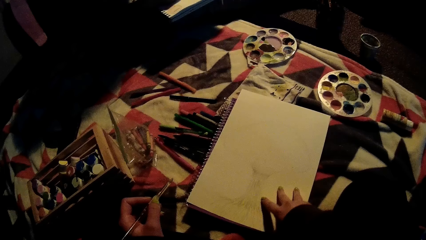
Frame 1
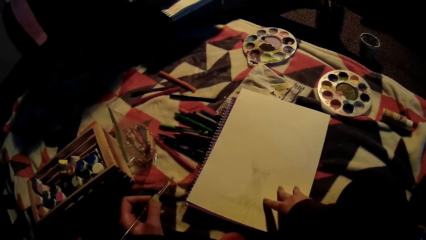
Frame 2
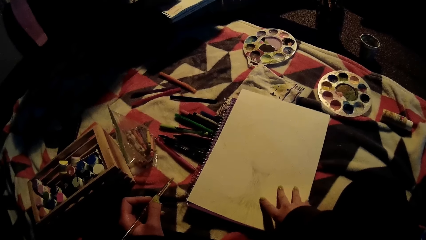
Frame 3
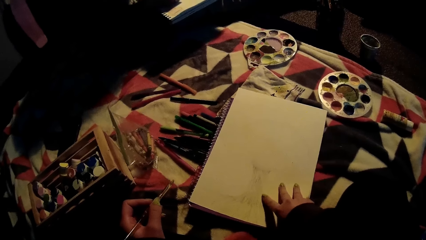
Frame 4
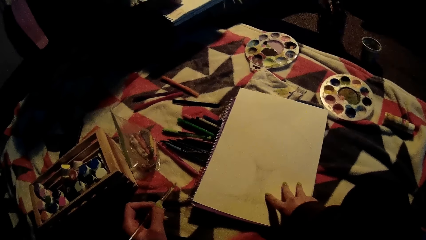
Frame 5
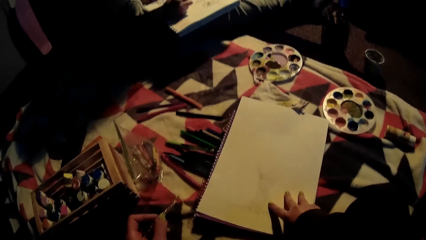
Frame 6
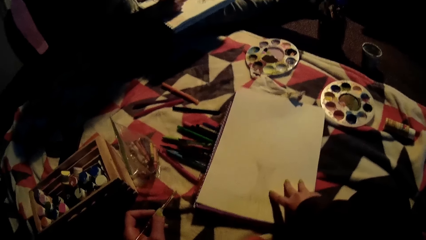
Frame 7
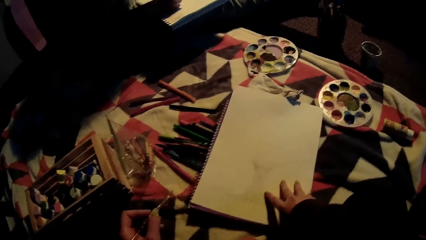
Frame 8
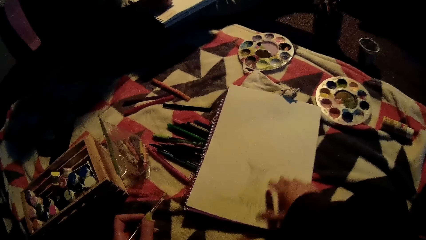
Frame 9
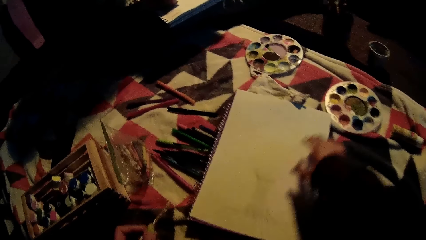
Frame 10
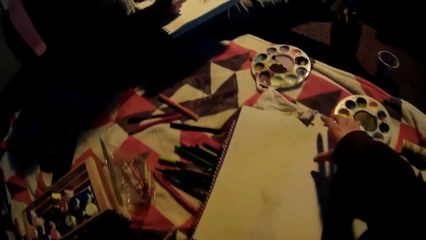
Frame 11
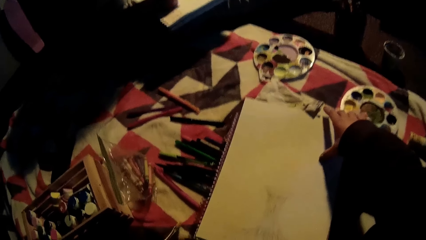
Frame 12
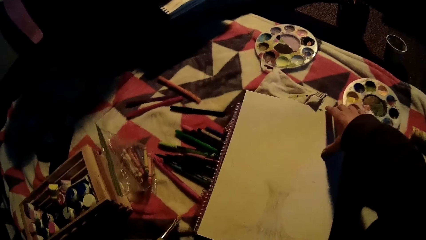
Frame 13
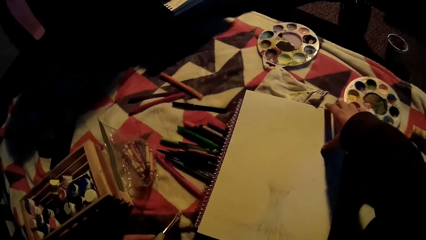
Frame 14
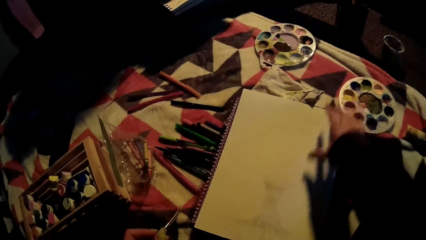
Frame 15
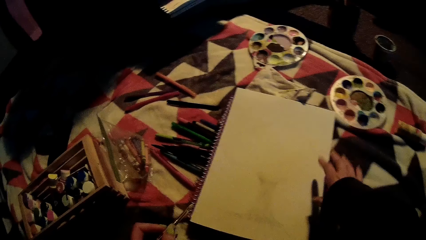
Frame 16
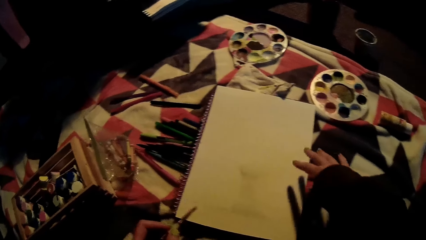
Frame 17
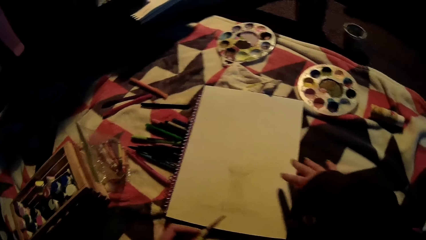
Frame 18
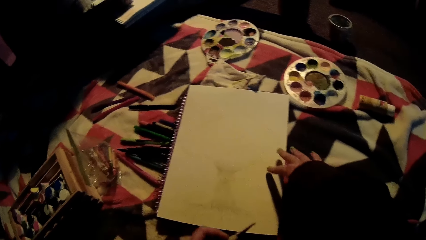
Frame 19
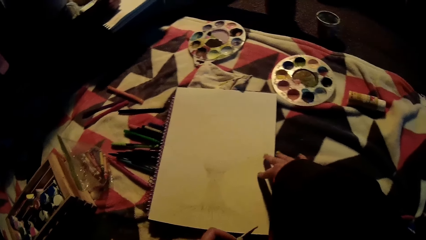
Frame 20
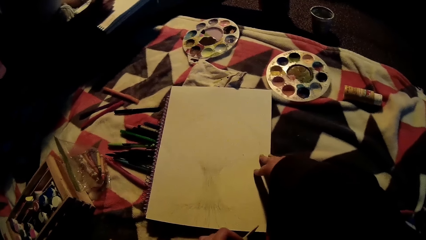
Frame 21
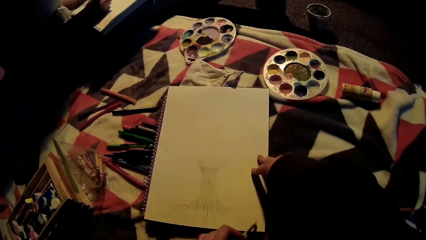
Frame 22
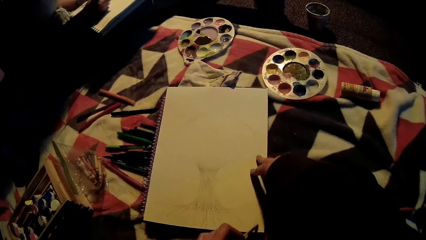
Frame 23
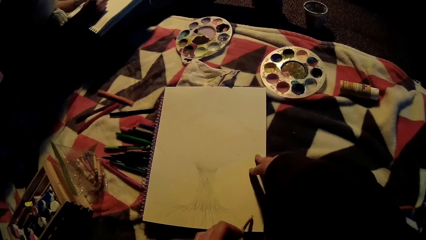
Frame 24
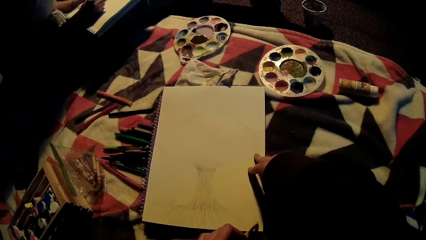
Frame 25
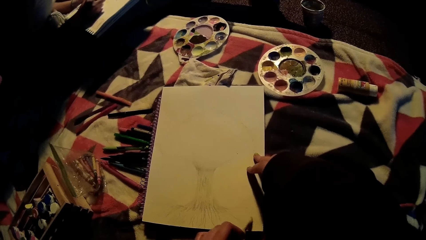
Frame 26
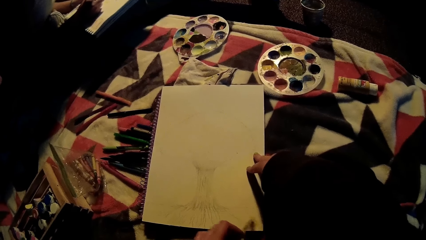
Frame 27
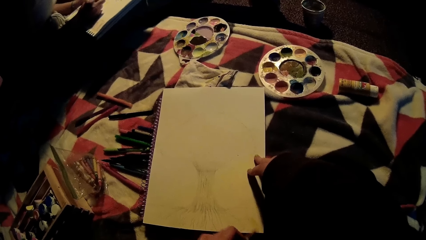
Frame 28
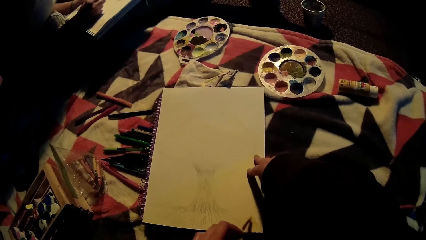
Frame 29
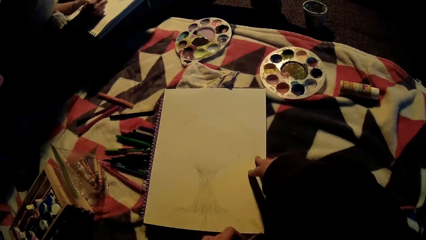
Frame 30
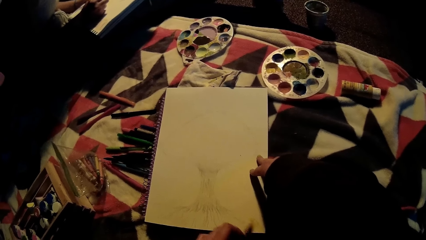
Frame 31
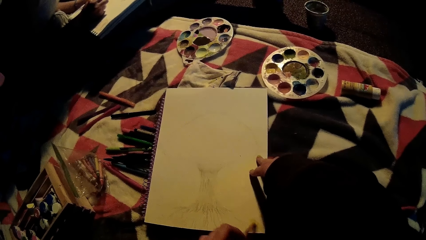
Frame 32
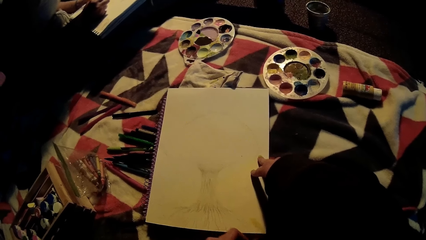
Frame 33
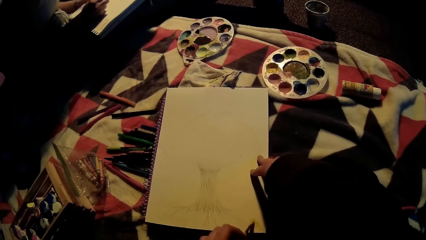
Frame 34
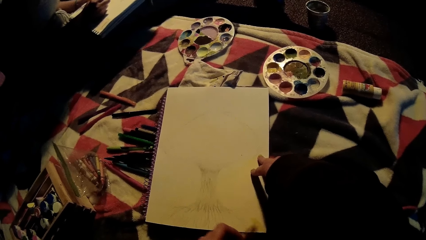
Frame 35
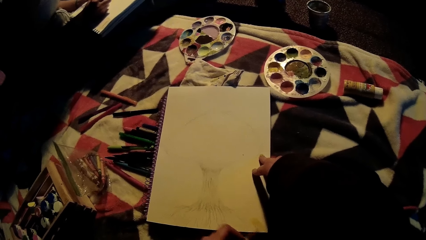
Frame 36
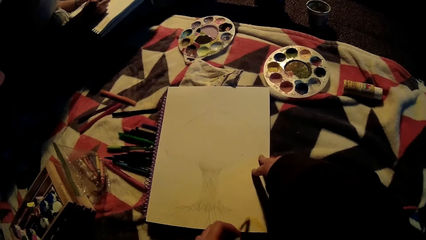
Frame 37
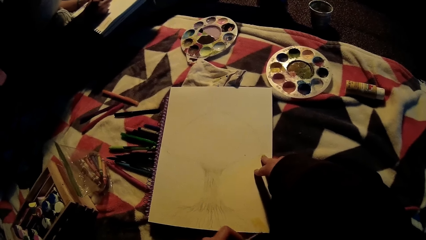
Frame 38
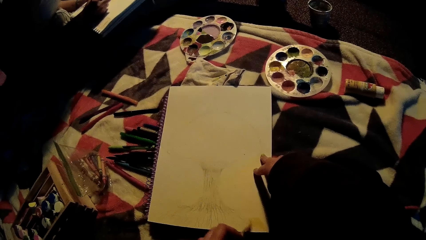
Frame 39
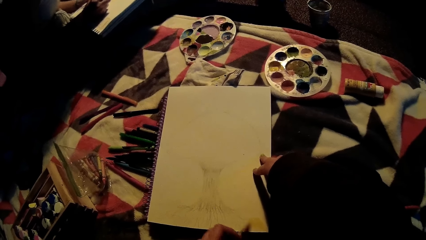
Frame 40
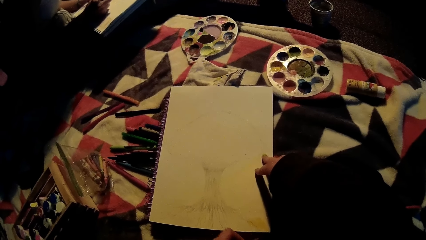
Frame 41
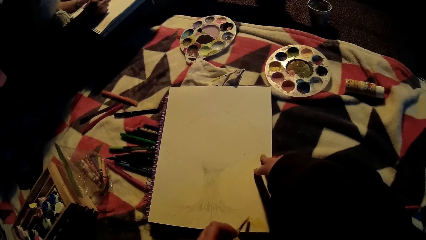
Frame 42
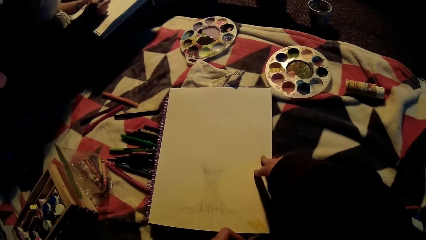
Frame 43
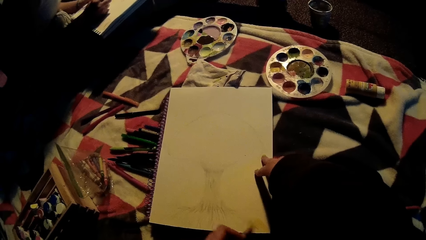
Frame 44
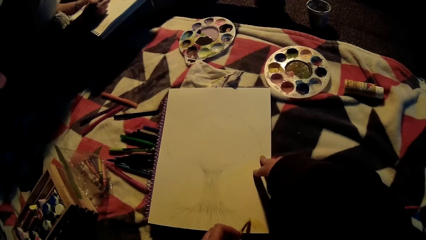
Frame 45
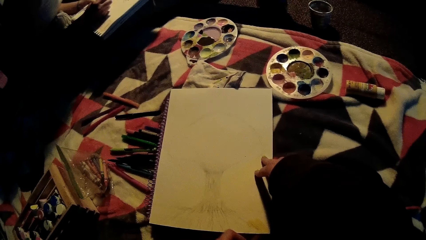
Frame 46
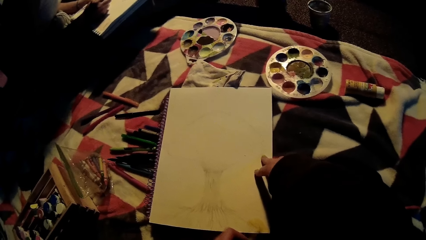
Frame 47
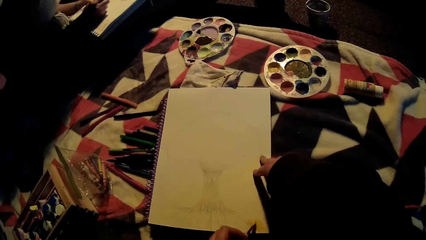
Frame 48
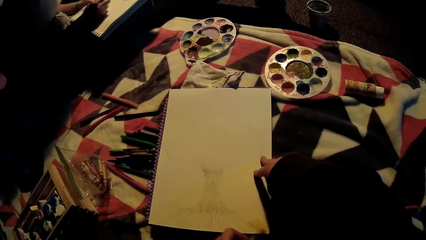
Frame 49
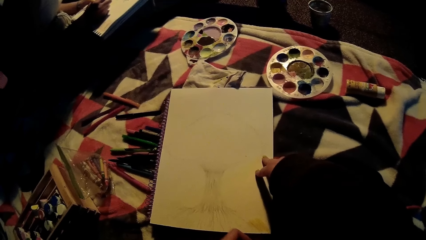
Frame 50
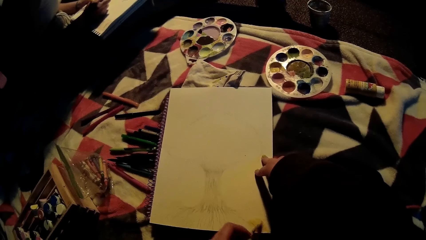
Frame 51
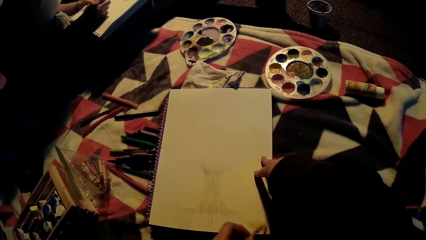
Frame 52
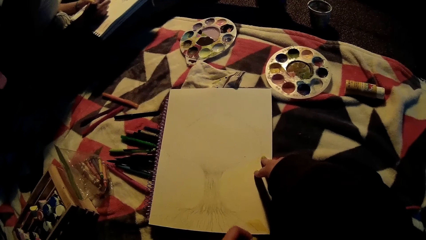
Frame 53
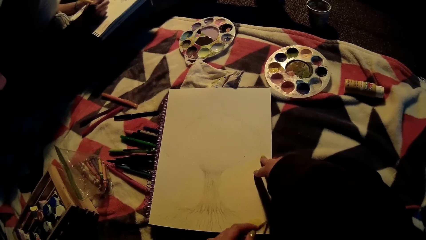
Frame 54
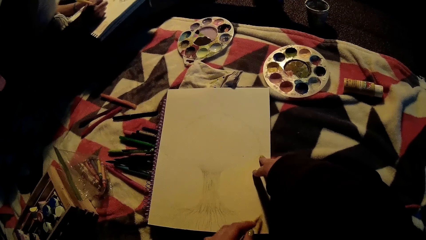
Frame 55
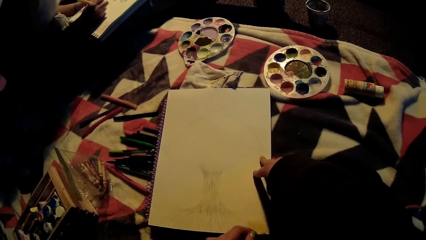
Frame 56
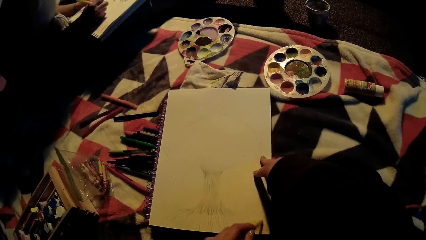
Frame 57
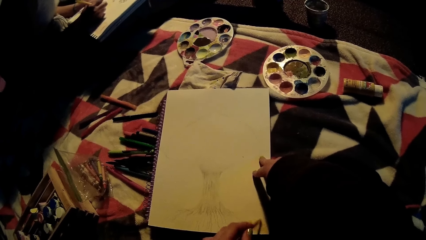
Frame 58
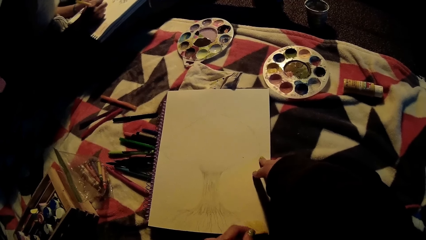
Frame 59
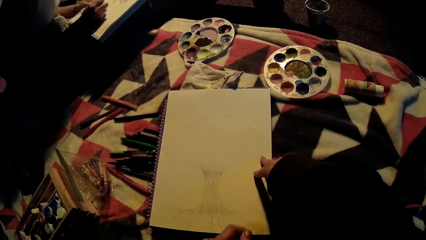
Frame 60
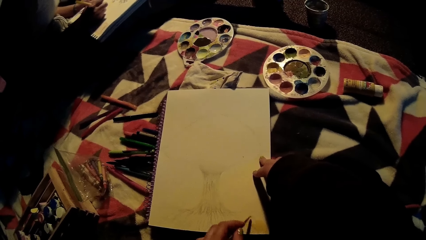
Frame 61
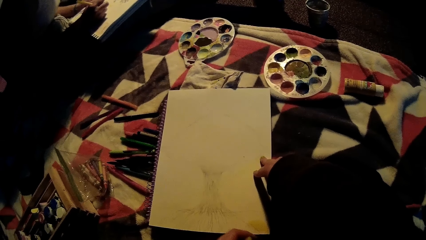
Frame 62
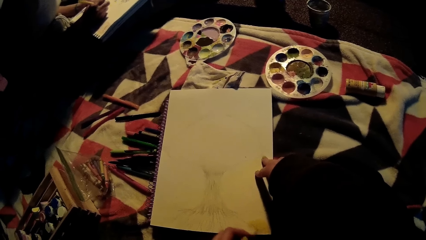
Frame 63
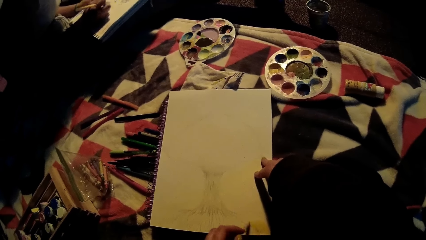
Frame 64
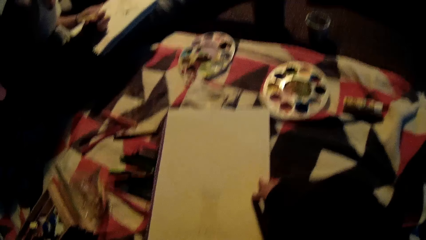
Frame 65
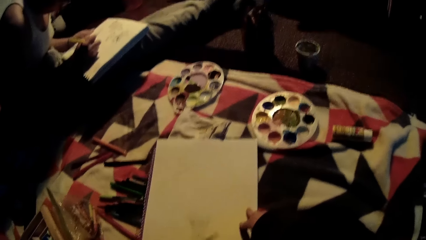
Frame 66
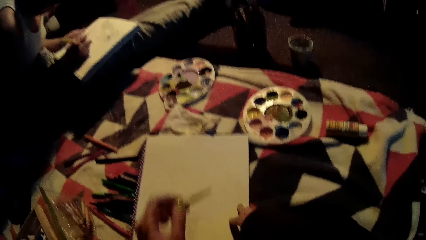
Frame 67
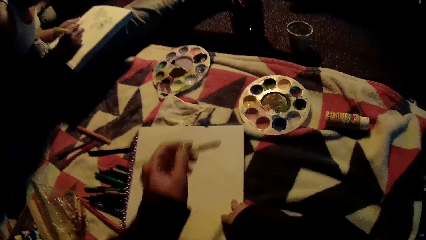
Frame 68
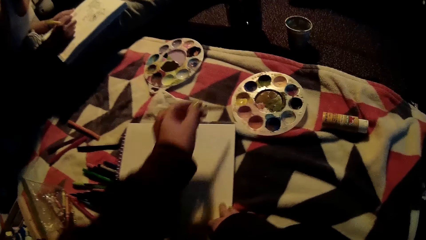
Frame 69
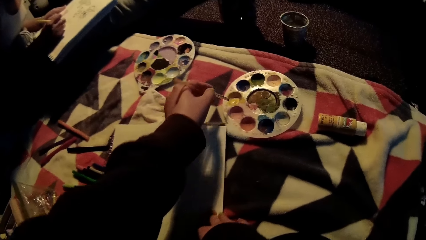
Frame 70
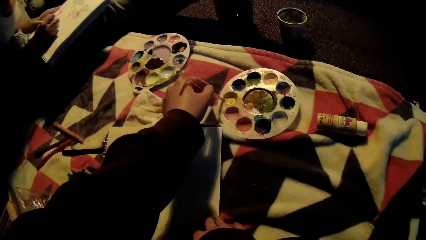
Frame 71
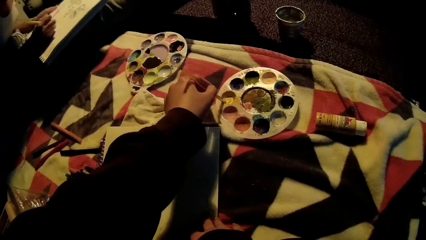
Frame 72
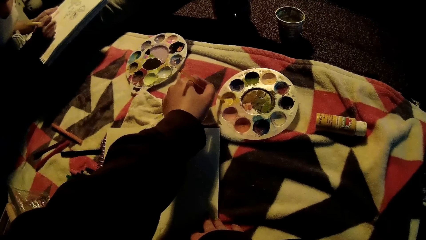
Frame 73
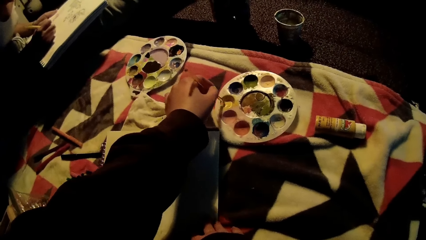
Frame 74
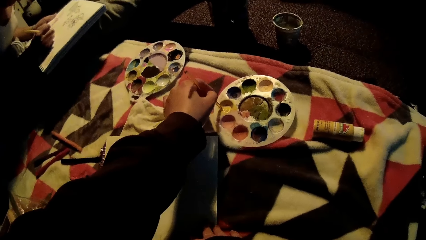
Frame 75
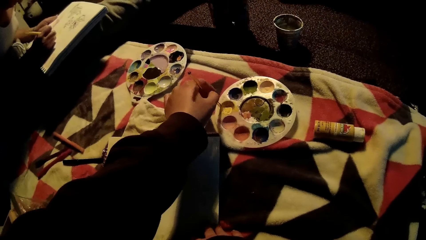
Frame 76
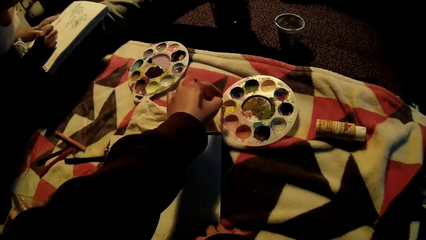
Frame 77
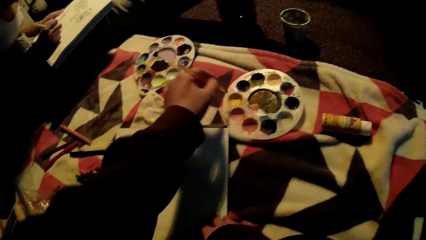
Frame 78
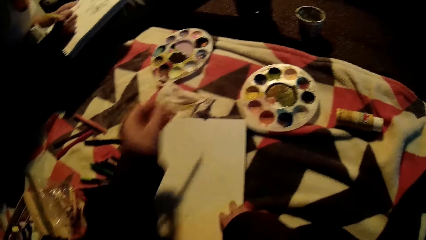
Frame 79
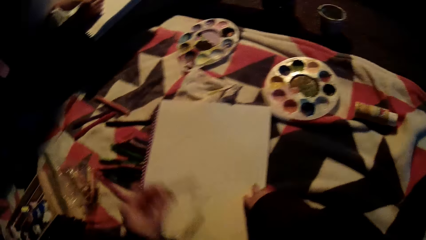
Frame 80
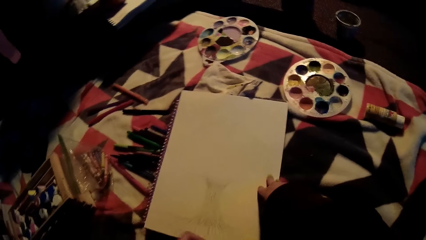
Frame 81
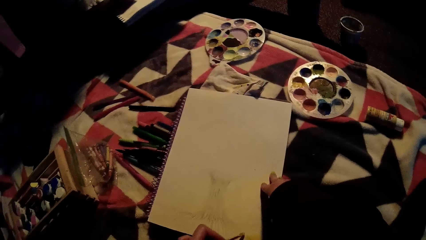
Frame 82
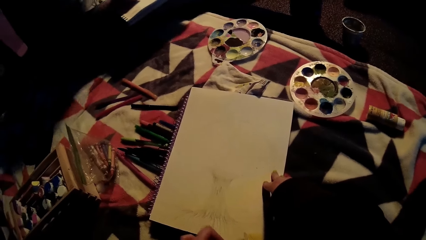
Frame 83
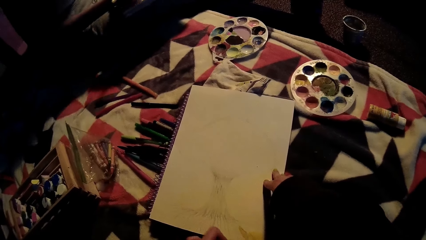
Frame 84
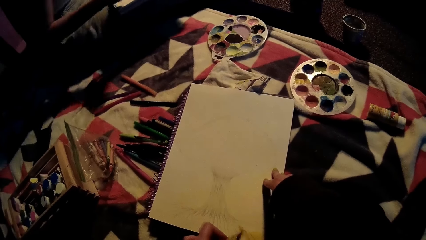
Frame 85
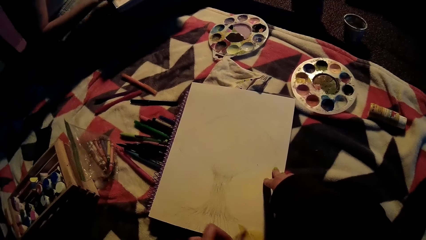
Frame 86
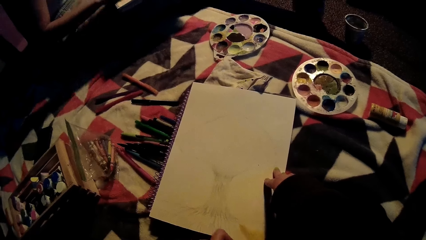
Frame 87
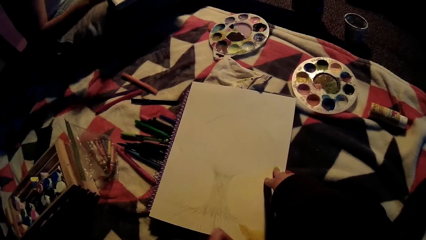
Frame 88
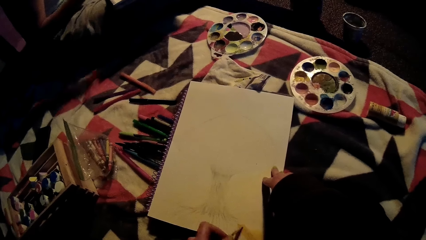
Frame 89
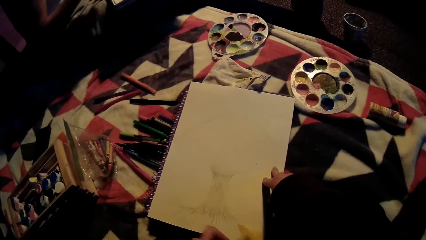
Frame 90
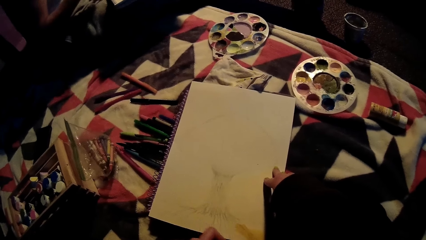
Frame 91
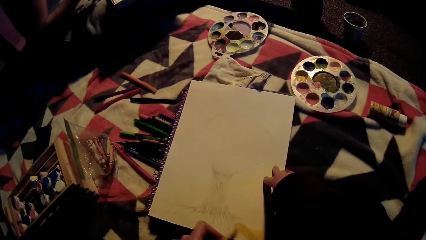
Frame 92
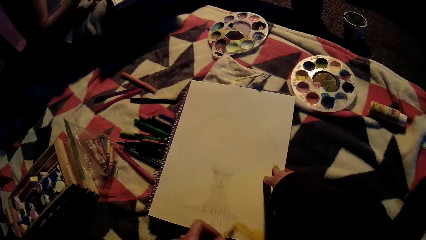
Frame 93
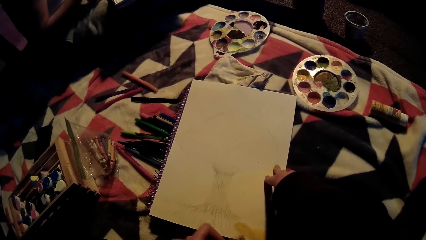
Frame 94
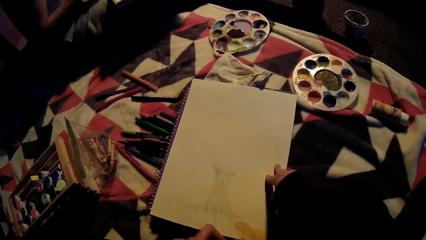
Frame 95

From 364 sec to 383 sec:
The camera wearer adjusts the sketch pad on the bed with her right hand. She holds the sketch pad on the bed with her right hand. She paints on the sketch pad with the paint brush in her left hand. She dips the paint brush in a yellow color on the palette with her left hand. She paints on the sketch pad with the paint brush in her left hand.
